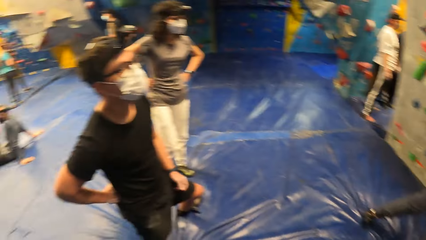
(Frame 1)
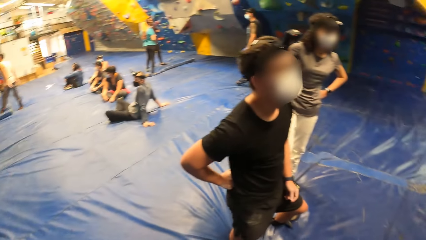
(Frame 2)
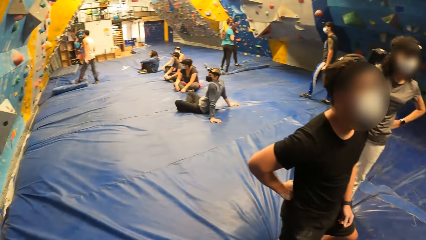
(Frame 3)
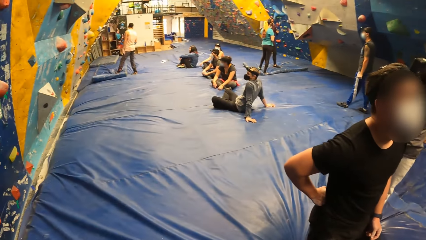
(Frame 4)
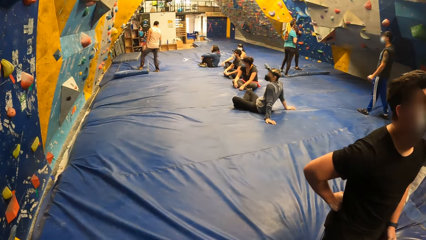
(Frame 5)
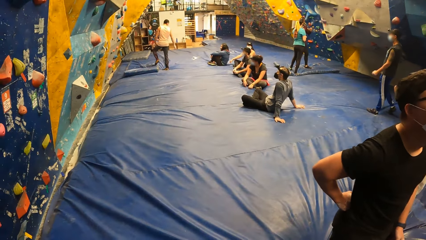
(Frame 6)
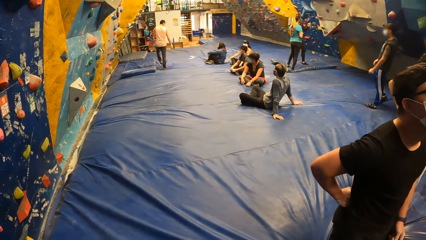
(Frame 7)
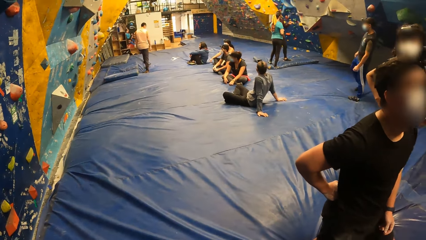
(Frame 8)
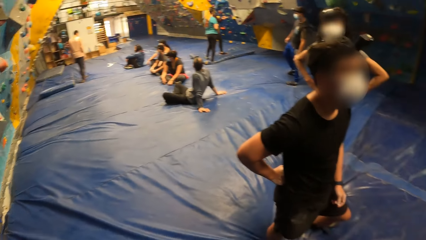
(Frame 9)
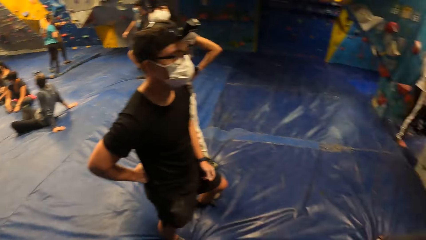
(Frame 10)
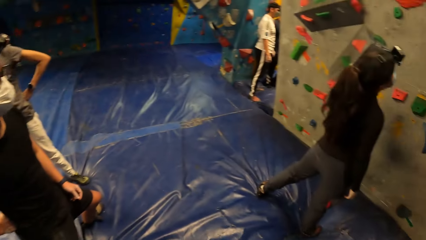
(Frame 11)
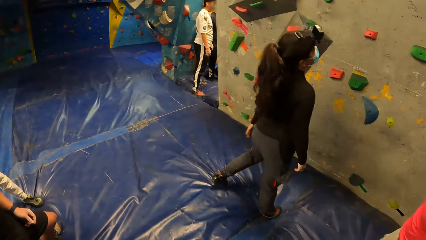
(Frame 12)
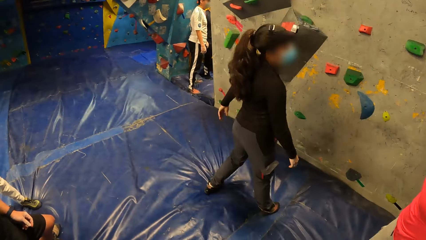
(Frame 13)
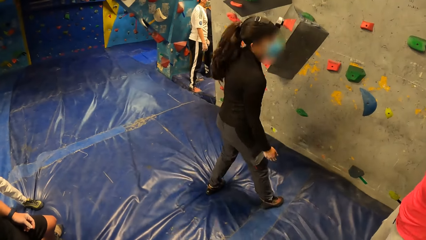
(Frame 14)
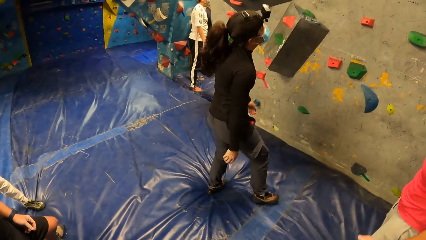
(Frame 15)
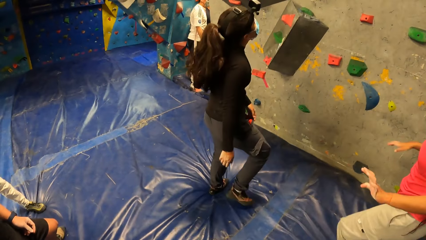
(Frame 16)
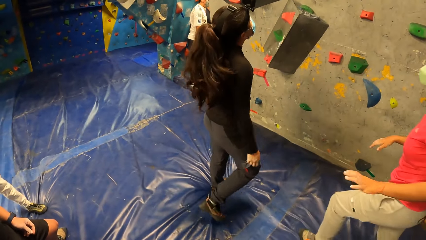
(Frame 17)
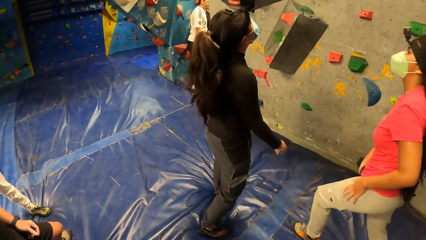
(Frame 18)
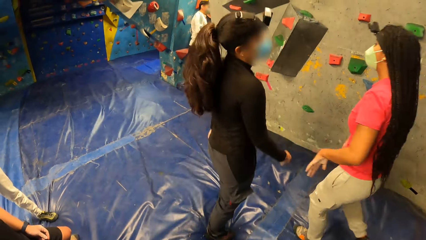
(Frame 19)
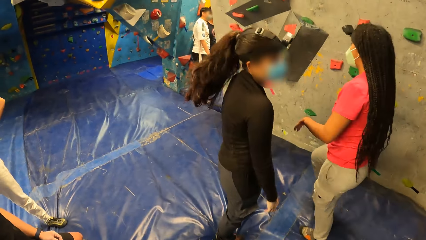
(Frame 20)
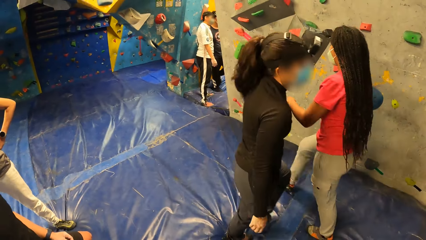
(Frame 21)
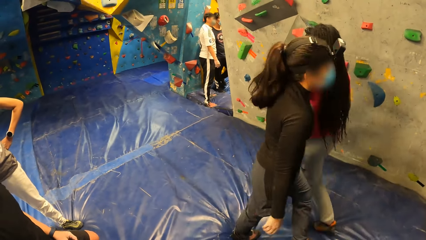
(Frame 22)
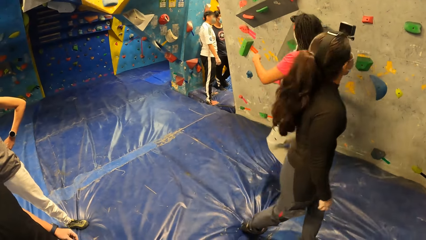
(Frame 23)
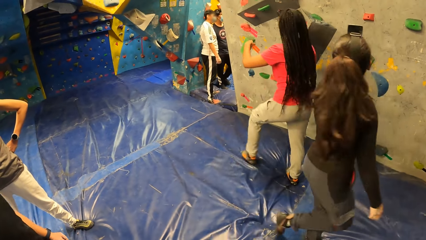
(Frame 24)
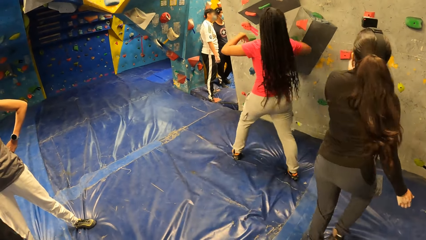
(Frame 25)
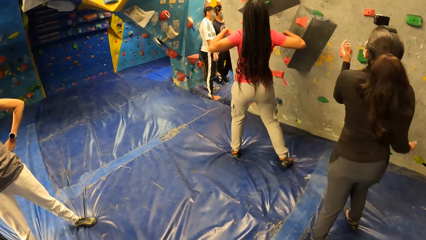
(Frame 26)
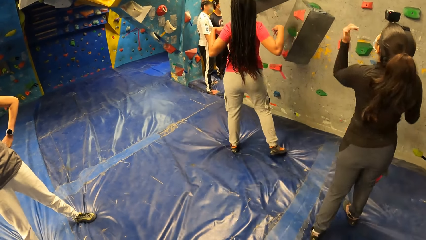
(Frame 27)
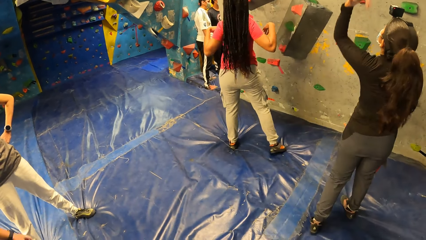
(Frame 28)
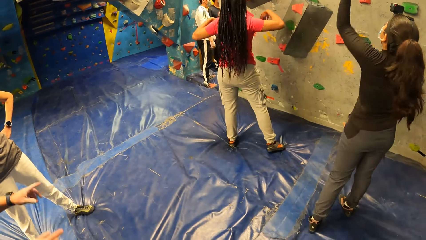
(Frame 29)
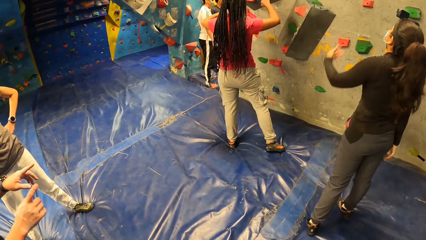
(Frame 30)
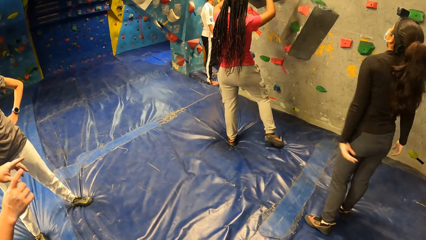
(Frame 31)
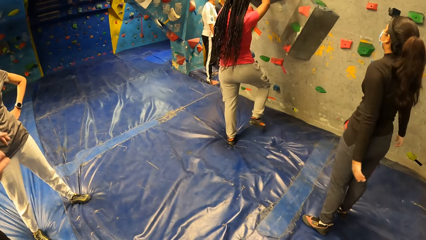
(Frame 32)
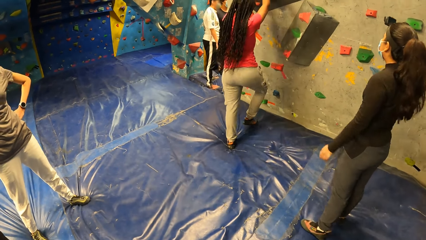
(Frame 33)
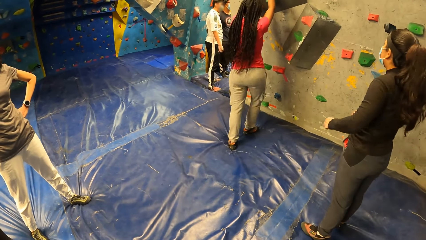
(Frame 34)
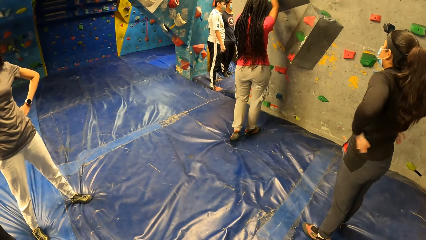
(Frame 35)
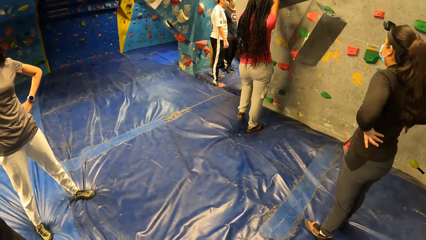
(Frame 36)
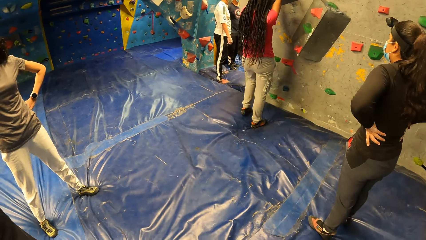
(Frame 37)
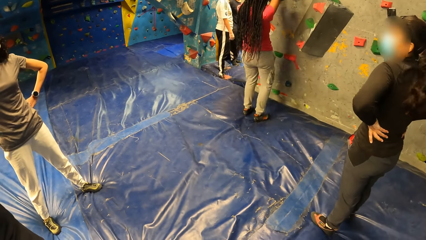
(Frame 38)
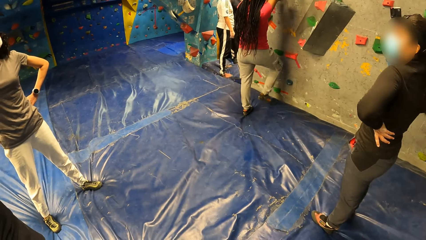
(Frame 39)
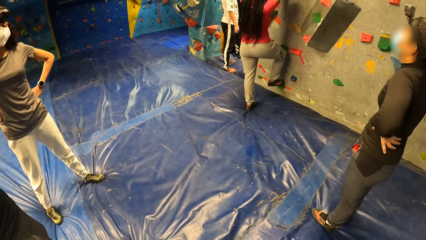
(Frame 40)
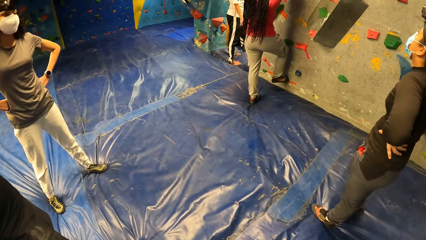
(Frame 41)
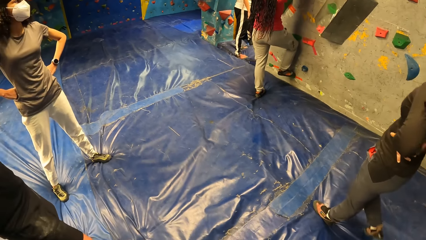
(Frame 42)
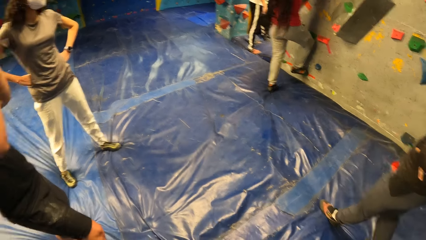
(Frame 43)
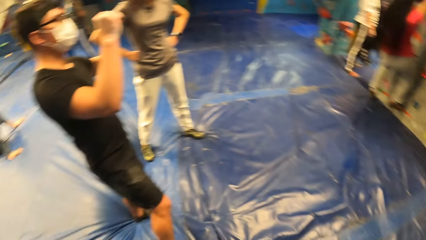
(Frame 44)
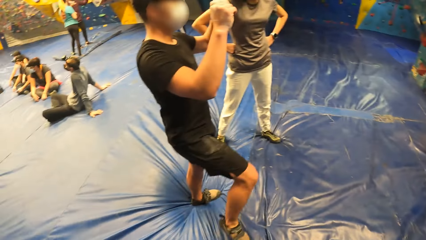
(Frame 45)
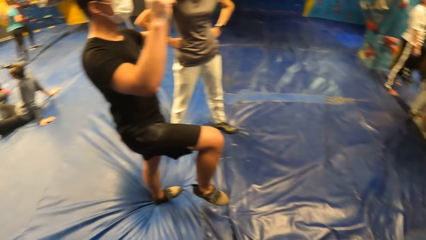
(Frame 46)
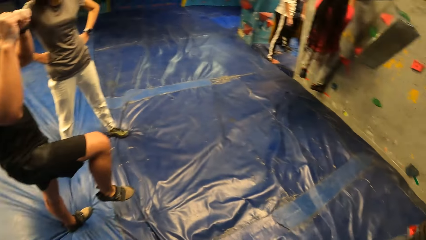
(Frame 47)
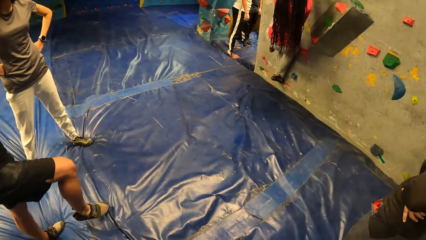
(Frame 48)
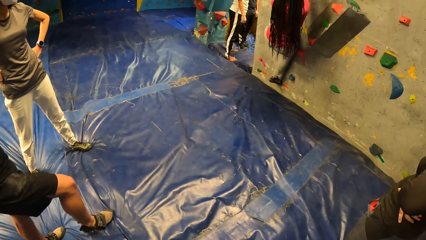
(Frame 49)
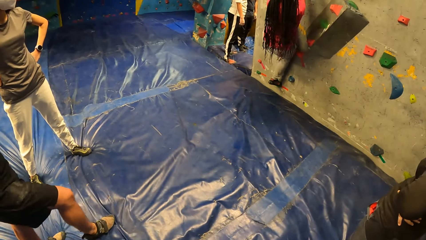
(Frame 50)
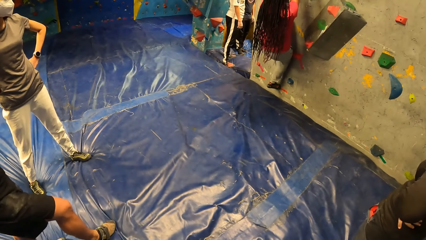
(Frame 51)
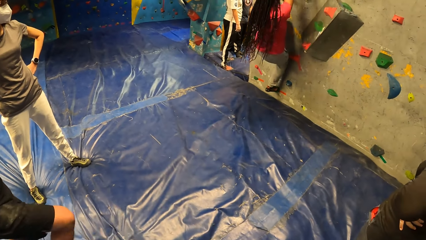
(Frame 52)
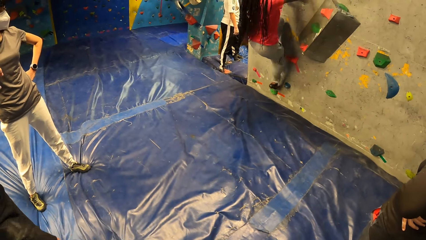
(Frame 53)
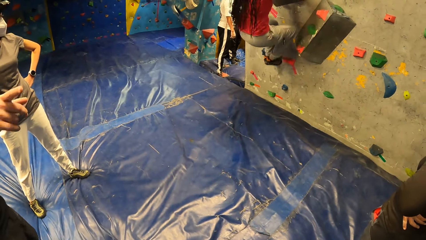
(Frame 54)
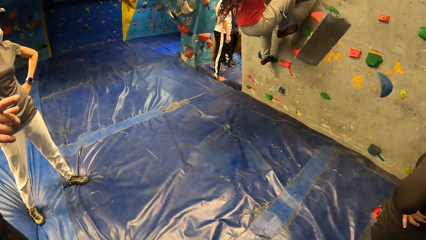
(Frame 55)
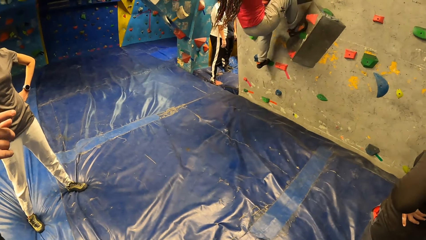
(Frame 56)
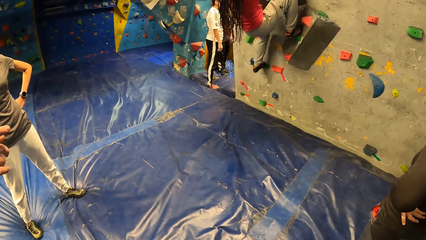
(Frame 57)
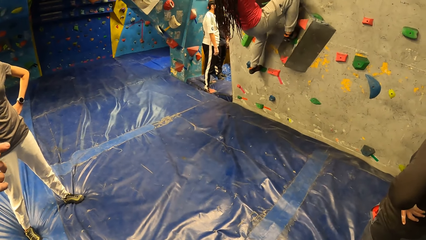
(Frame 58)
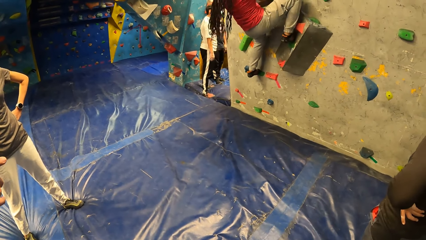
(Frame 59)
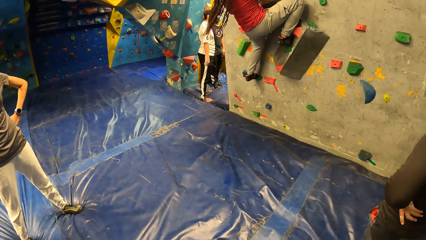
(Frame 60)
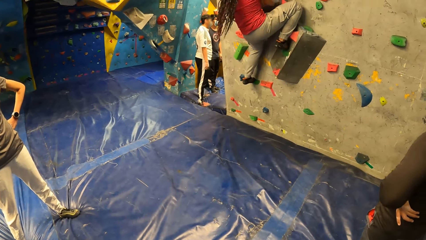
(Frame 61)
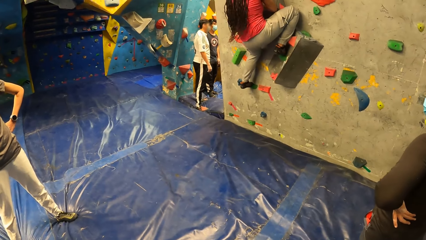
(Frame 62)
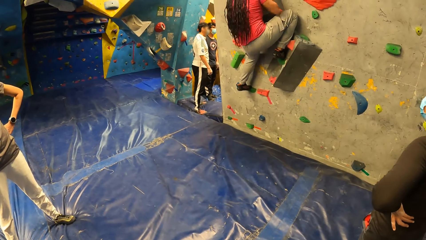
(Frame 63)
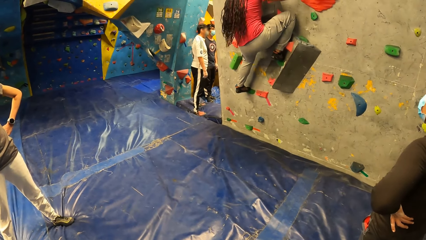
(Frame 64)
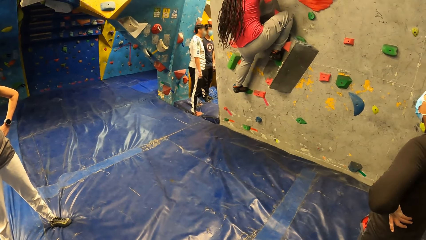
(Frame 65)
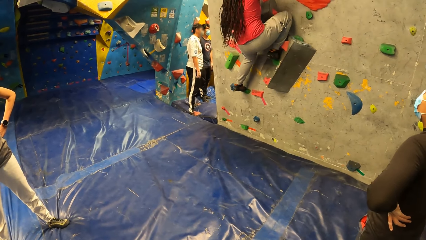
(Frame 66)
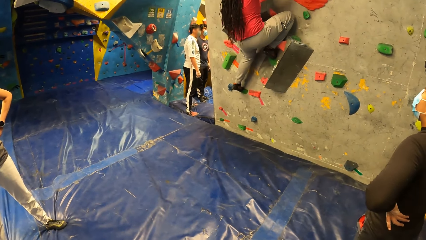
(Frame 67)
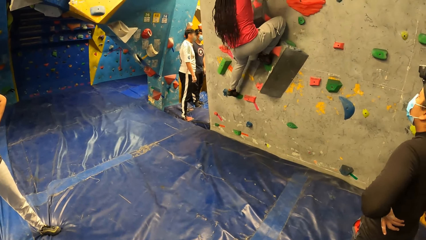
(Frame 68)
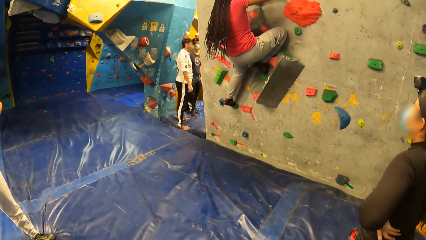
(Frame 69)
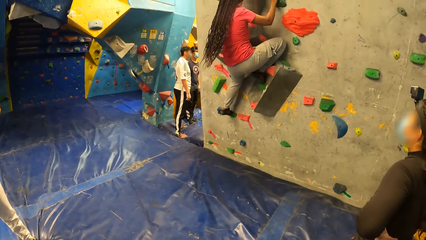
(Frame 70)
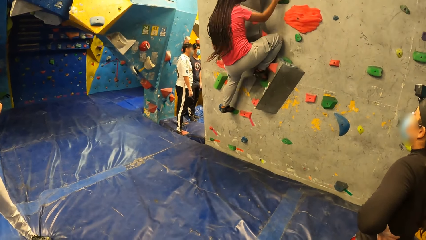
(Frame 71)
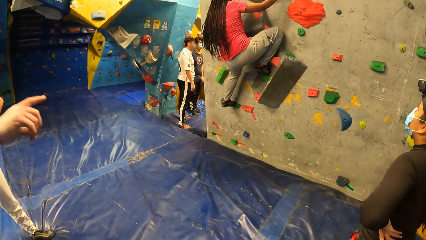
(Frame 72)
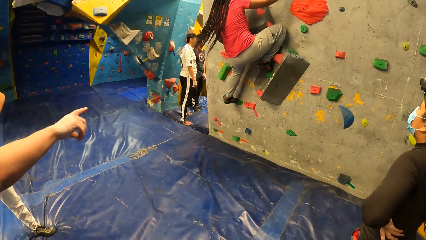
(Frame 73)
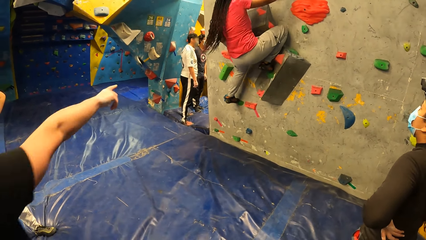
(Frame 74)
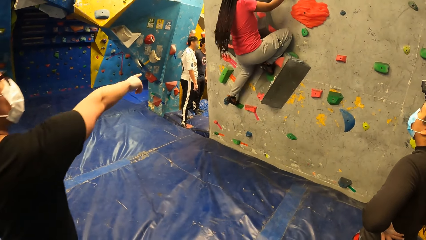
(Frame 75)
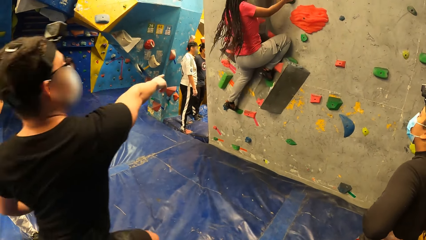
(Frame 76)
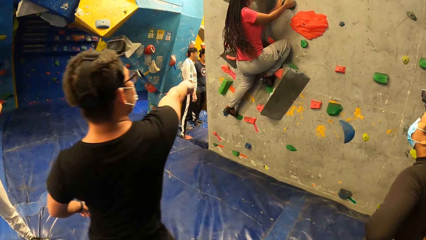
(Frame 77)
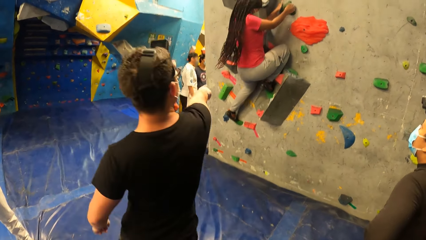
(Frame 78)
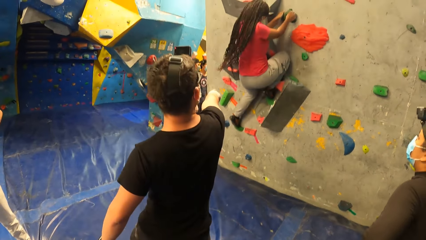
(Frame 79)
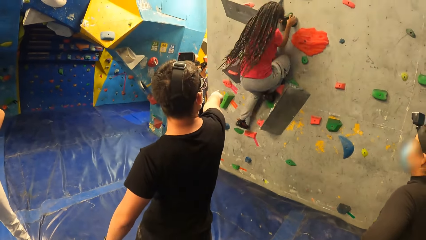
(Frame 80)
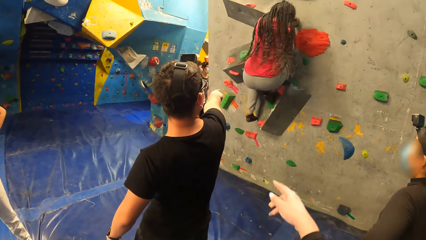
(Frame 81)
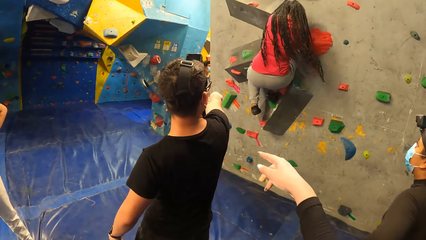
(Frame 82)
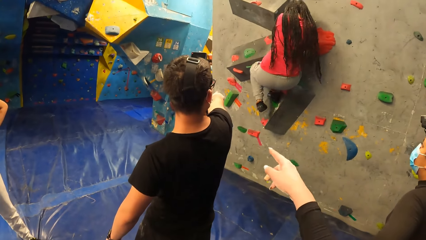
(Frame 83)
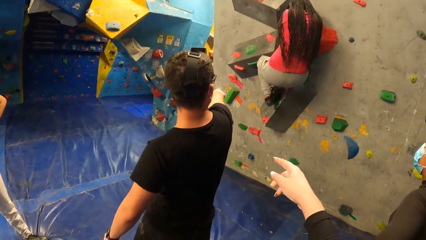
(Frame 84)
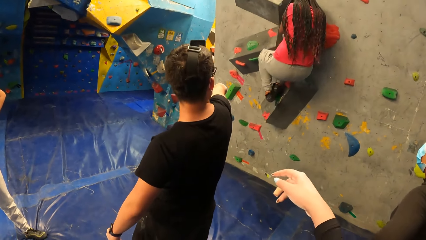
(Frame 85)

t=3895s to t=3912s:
The camera wearer moves around the room. A woman climbs the wall. A man points at the wall.
